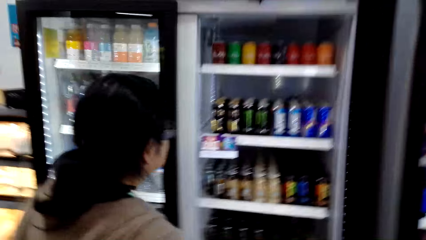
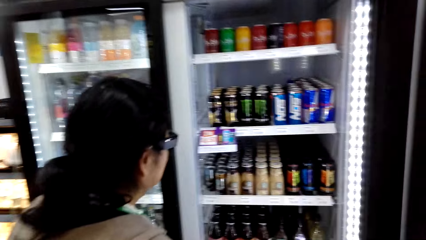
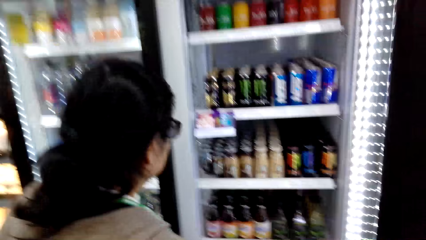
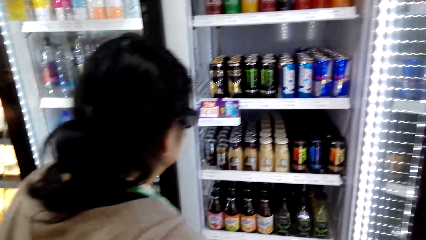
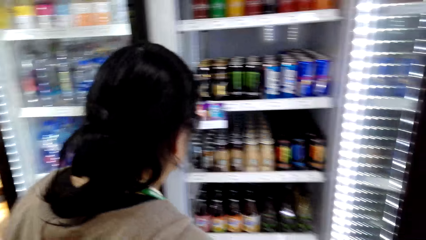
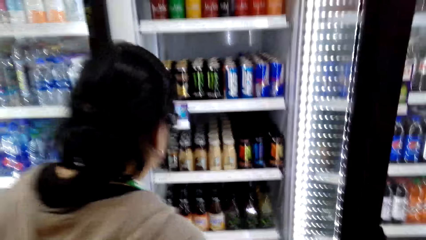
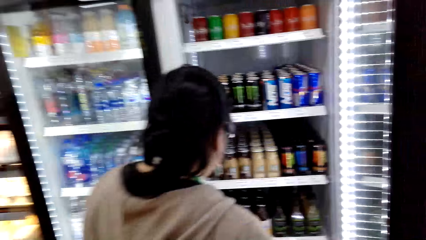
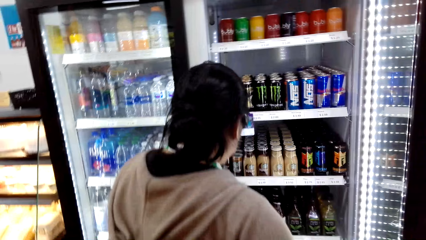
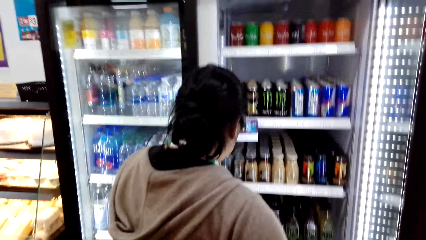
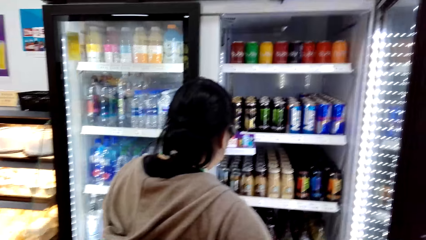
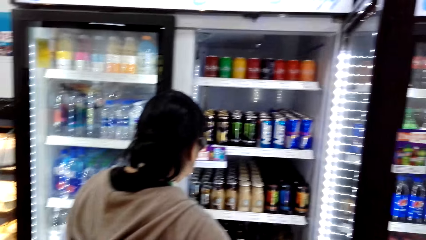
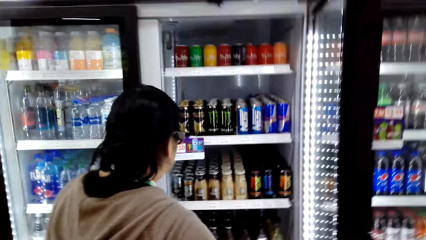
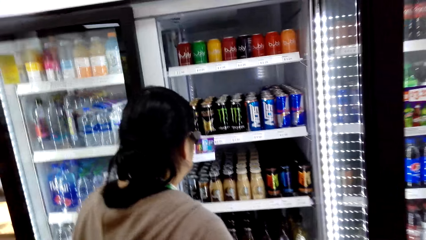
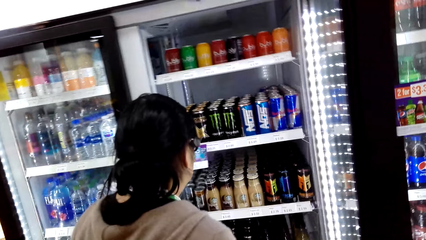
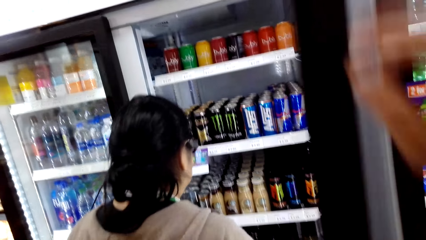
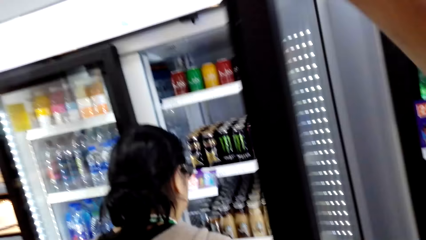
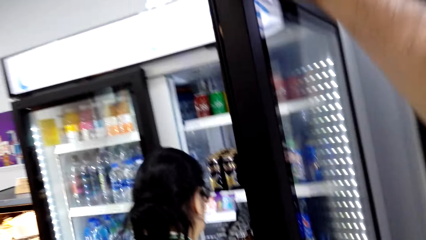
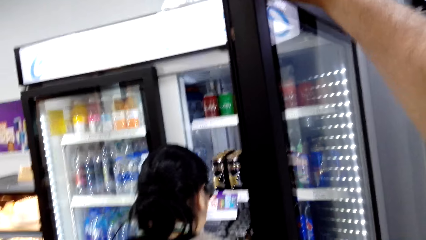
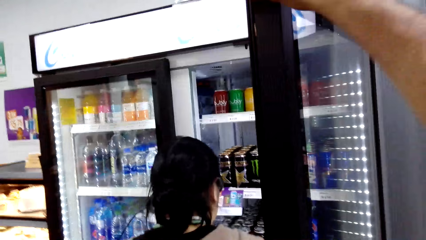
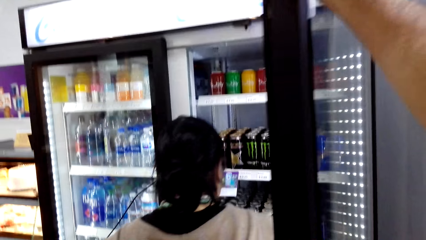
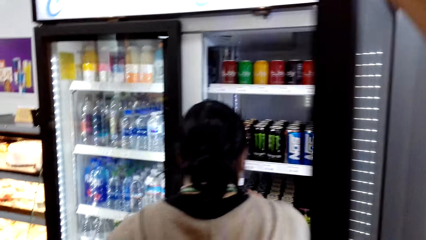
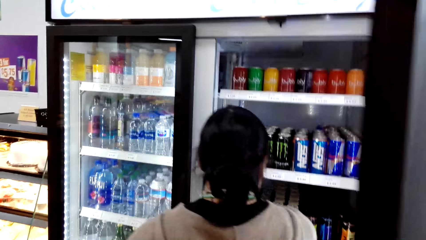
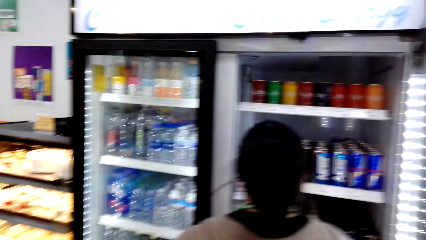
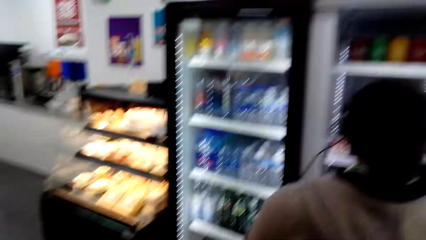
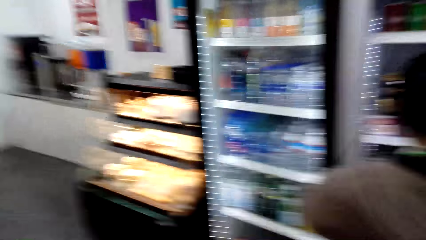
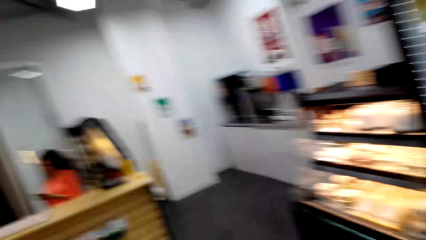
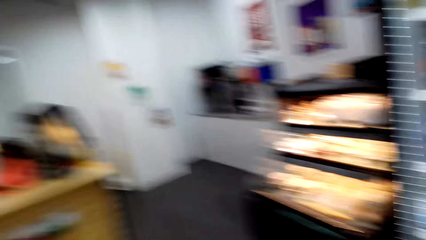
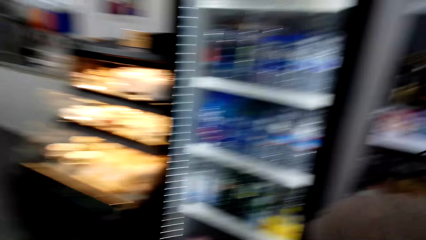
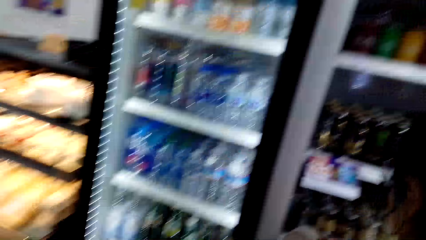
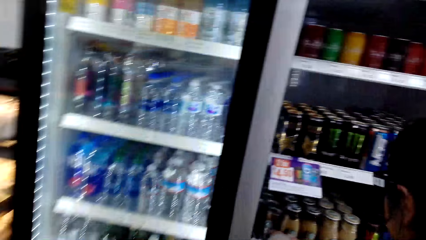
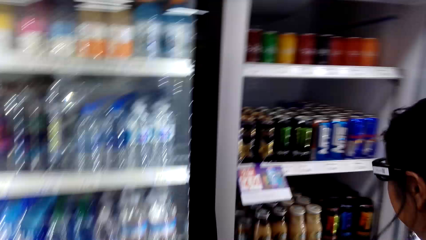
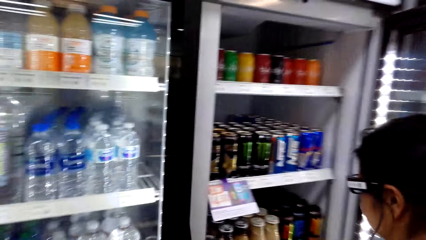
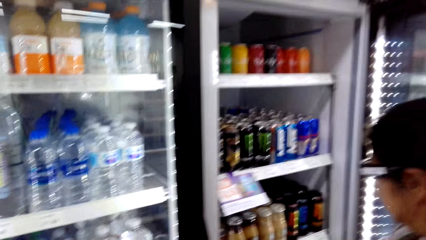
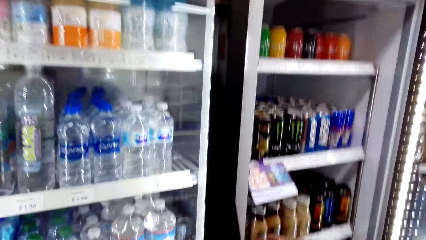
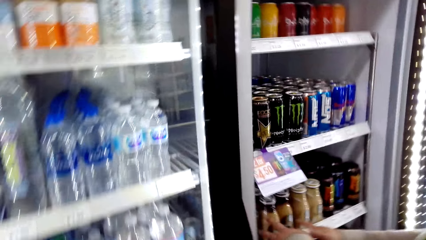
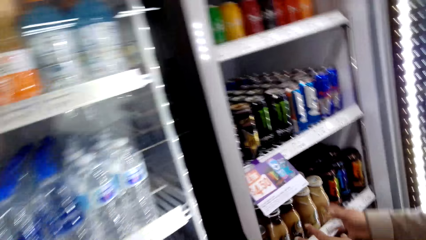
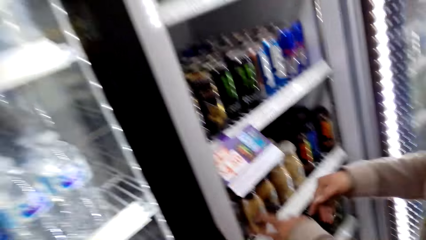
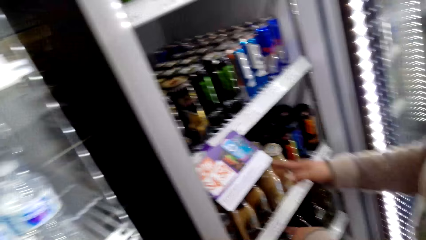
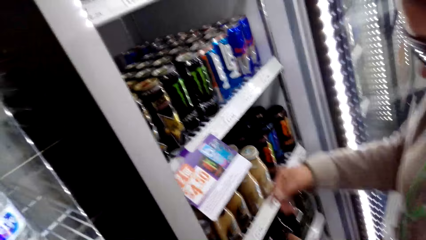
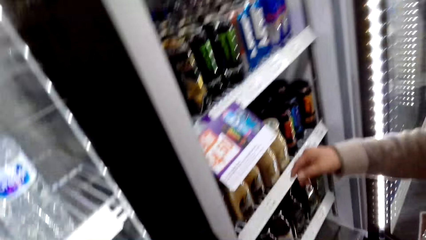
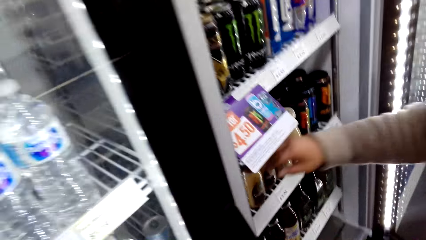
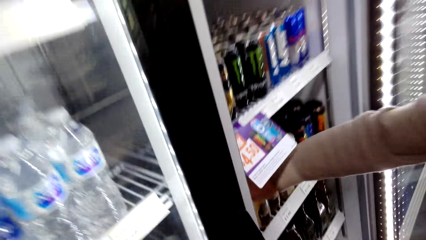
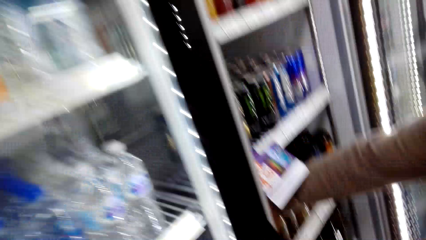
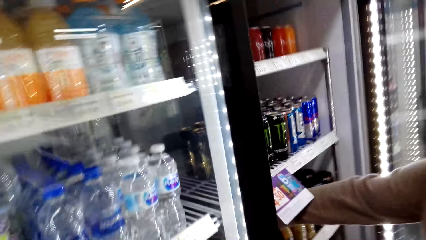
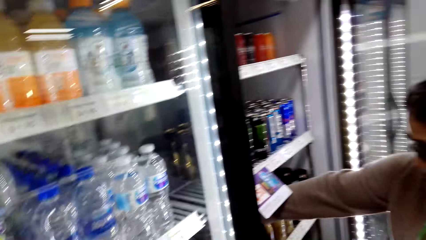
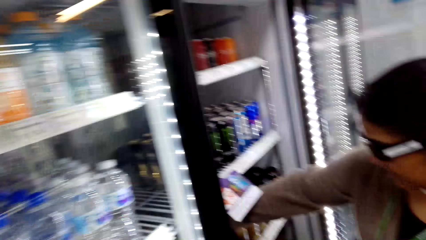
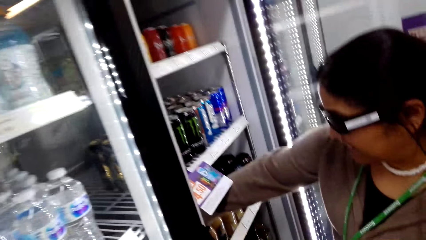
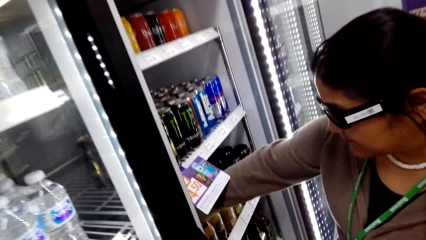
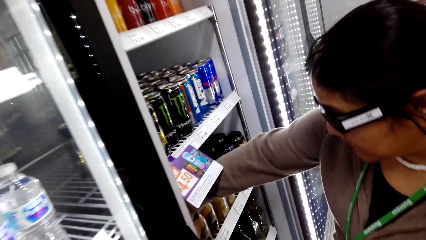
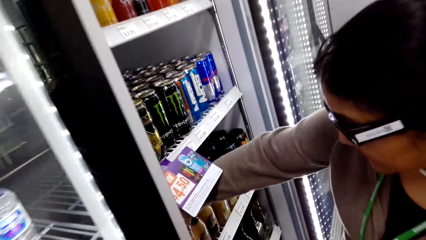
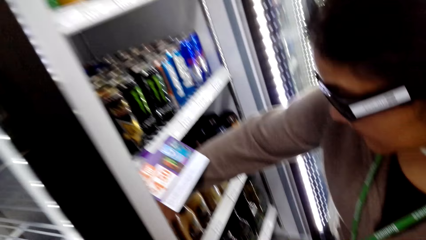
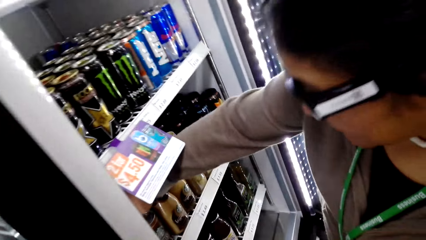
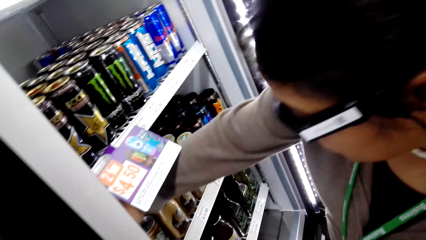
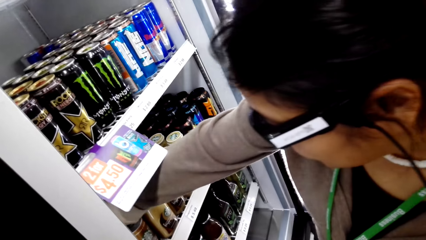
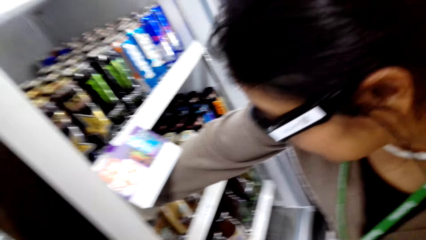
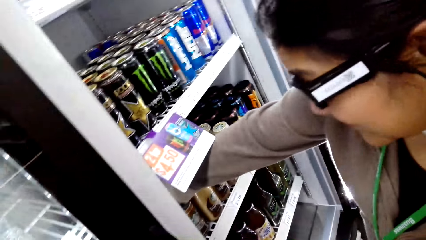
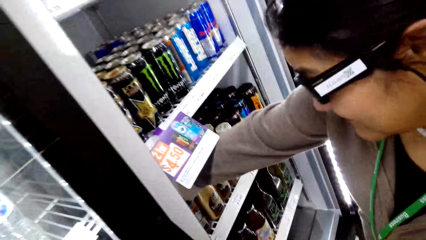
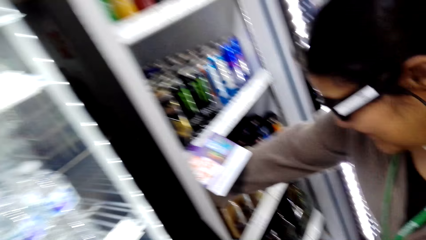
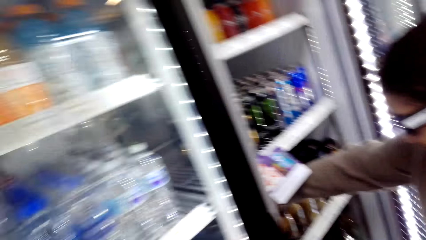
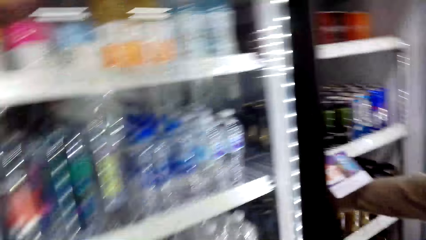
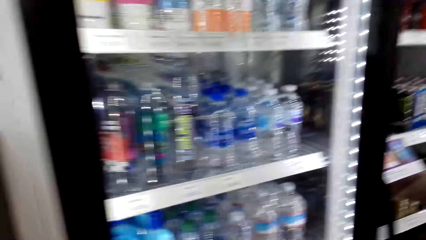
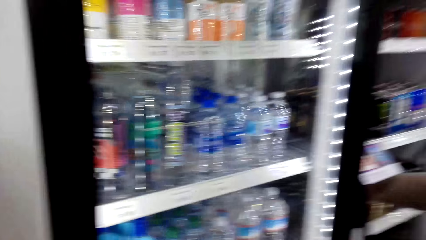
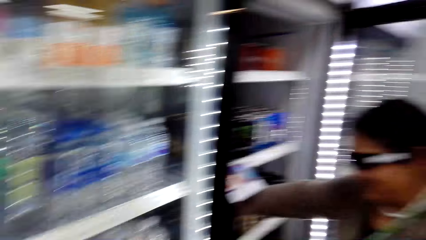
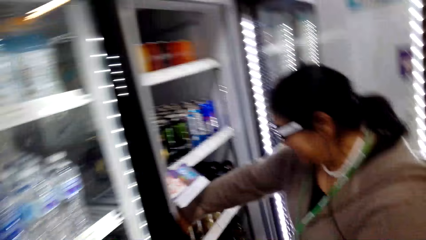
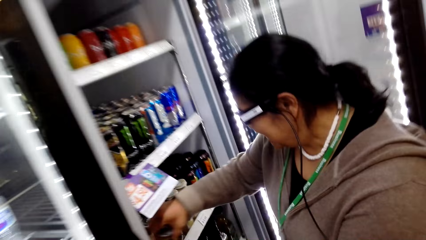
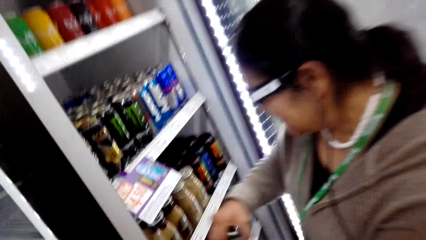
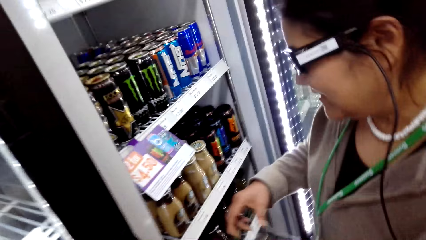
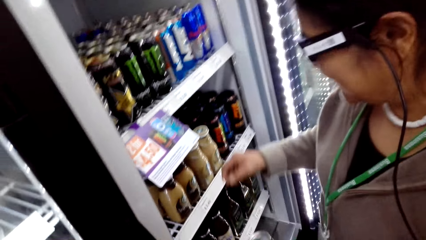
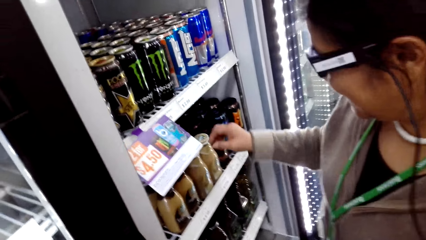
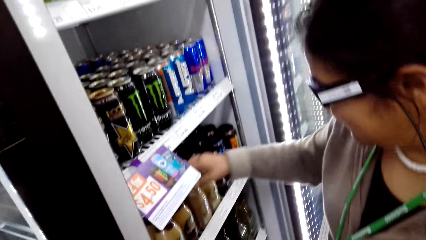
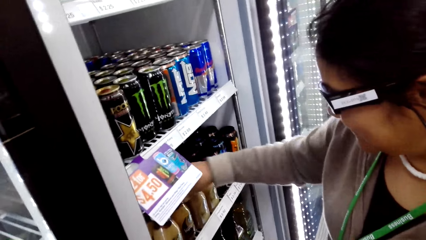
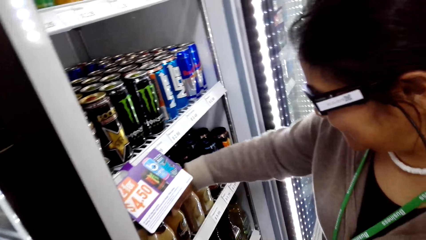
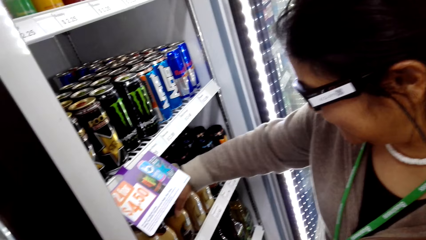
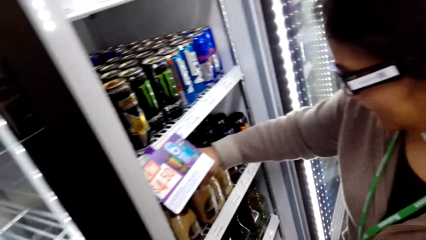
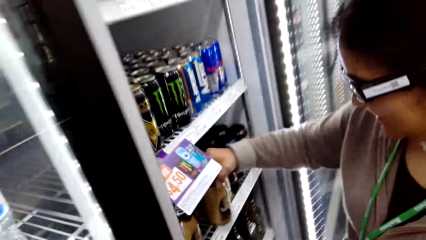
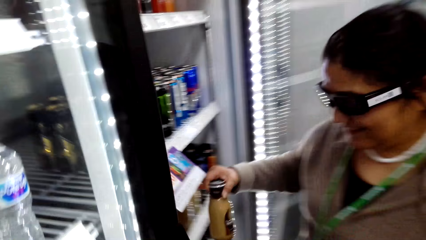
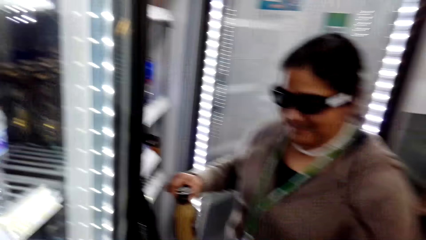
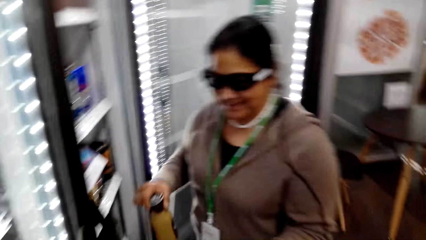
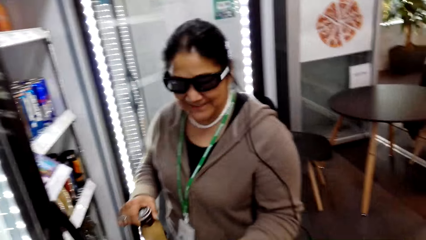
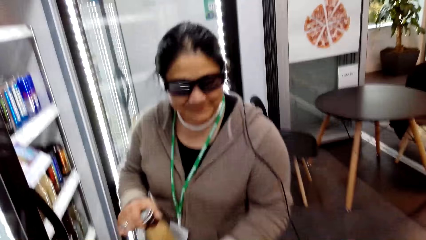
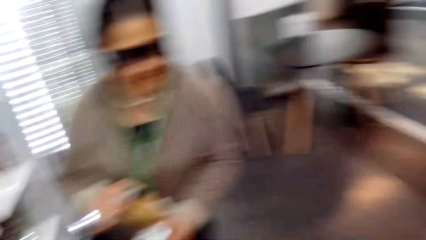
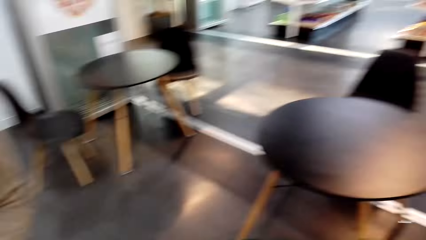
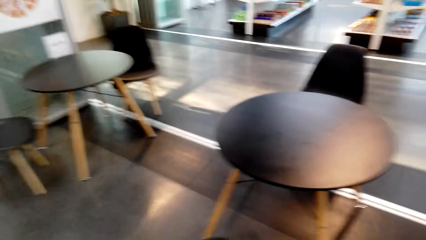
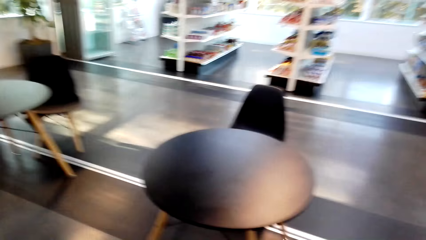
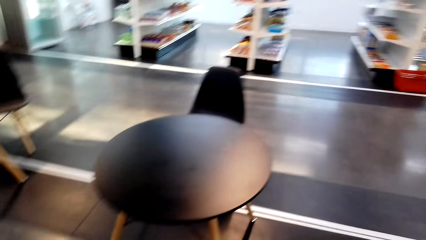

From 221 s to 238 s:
The camera wearer holds on the refrigerator's door. A woman picks up the juice can from the fridge.
